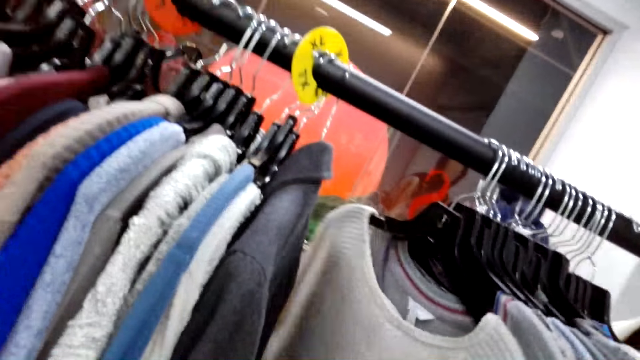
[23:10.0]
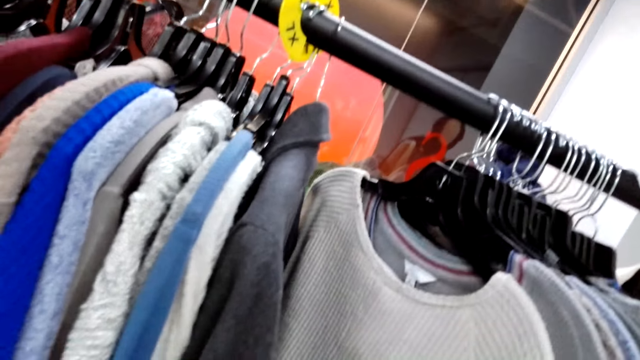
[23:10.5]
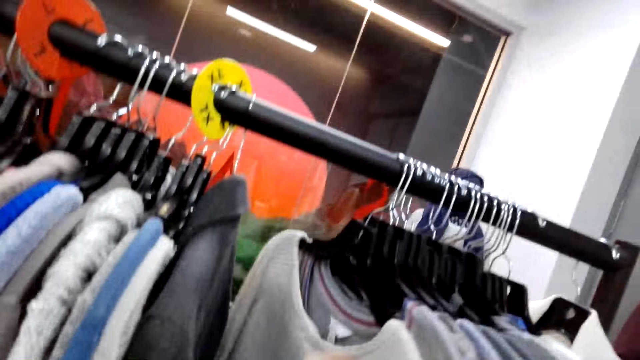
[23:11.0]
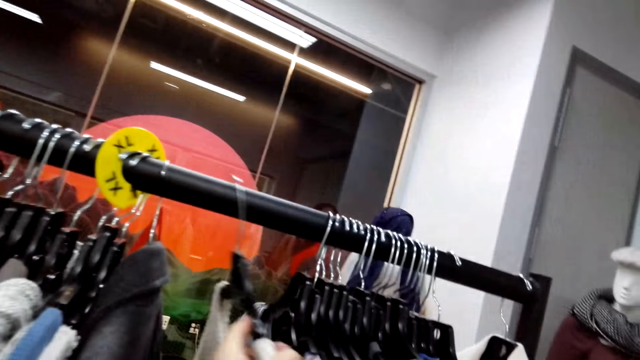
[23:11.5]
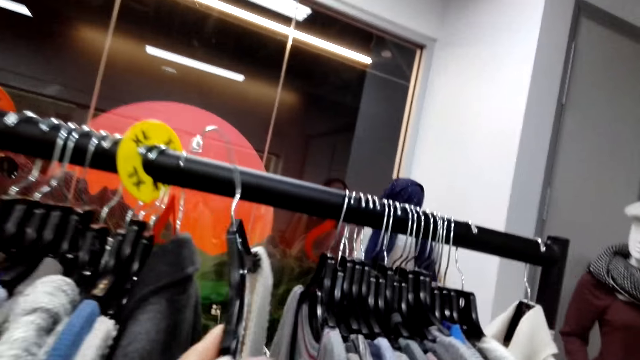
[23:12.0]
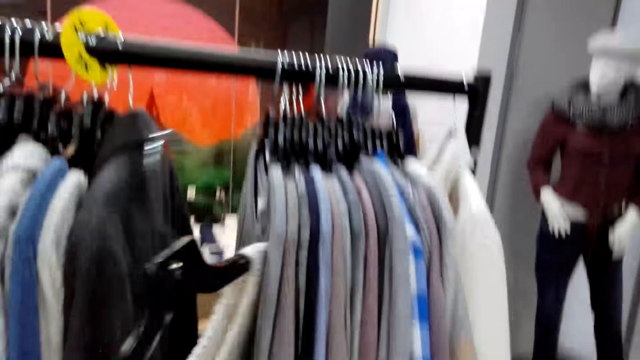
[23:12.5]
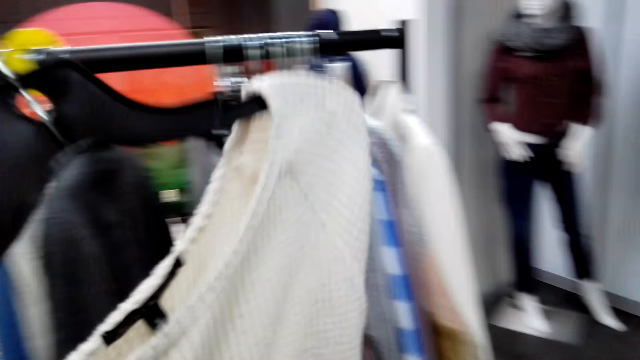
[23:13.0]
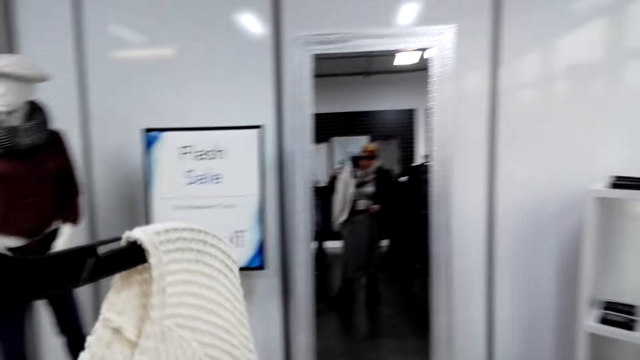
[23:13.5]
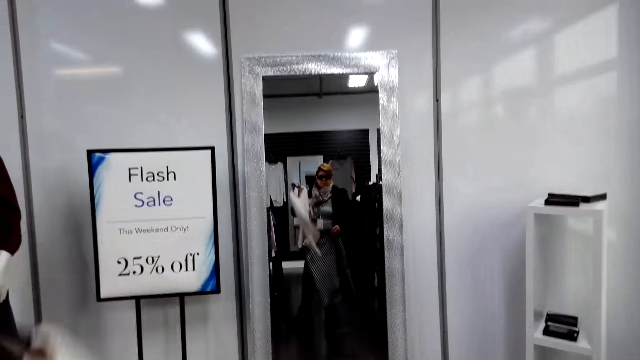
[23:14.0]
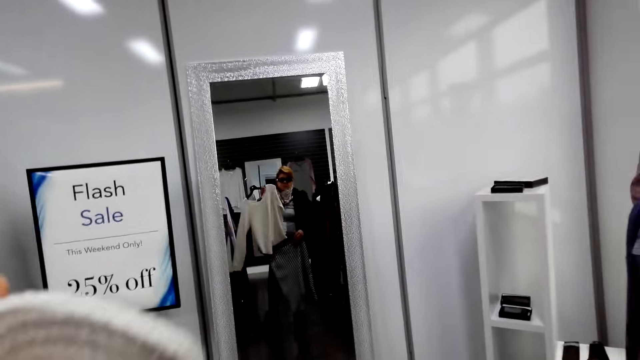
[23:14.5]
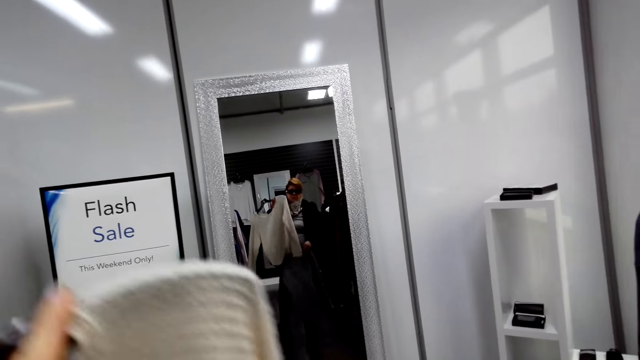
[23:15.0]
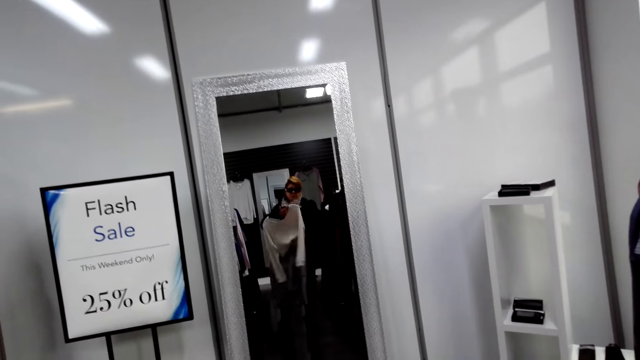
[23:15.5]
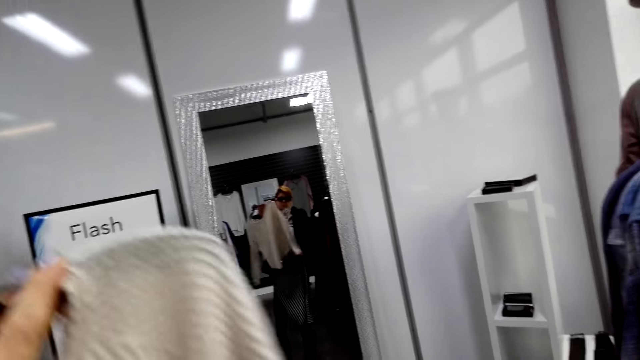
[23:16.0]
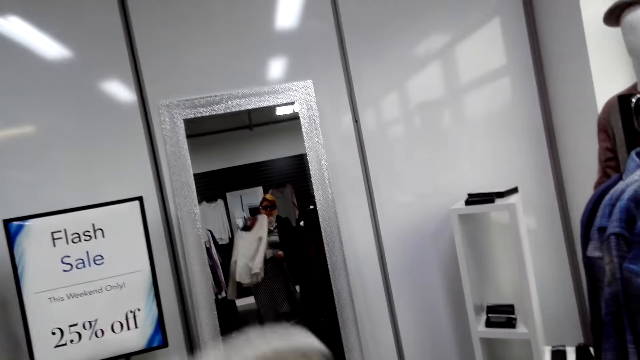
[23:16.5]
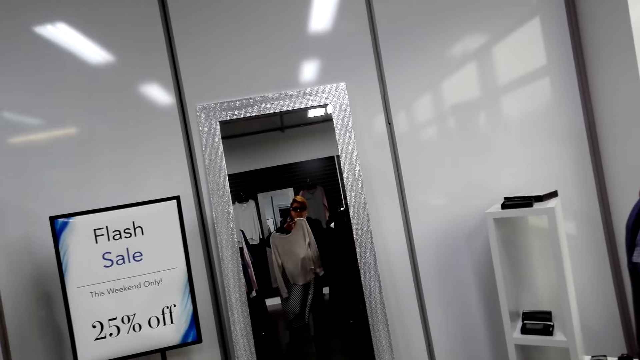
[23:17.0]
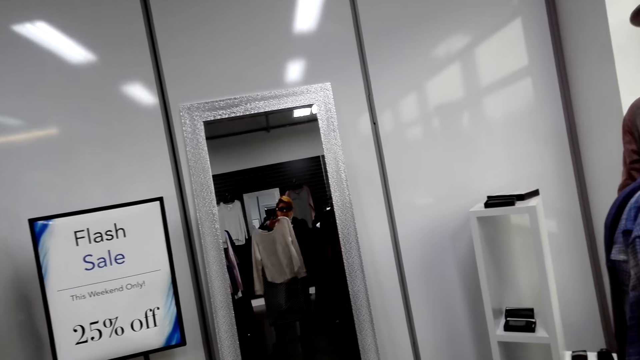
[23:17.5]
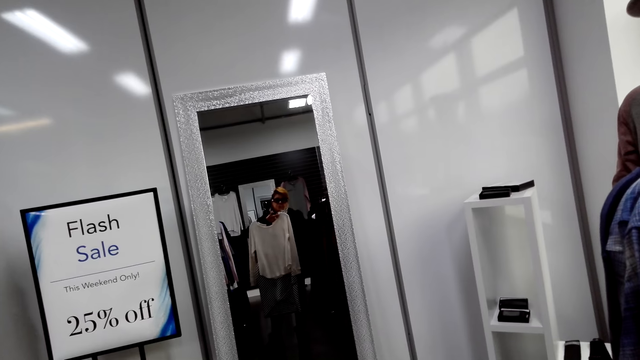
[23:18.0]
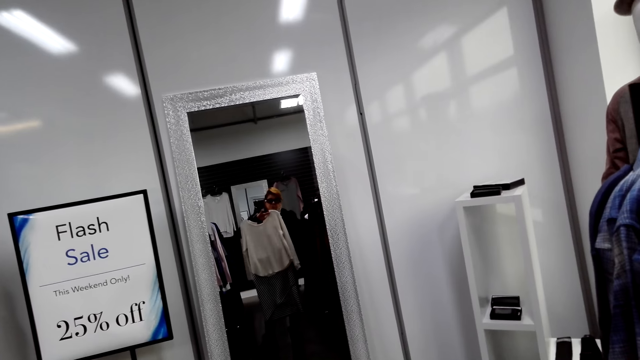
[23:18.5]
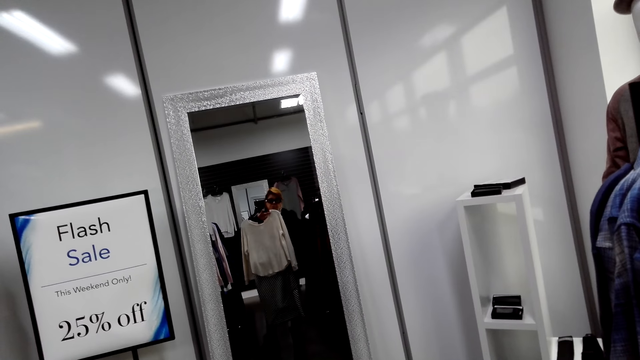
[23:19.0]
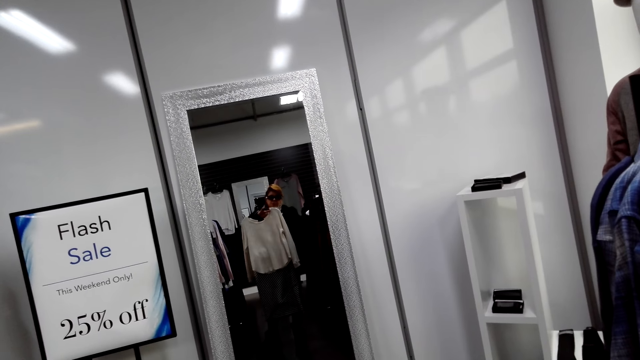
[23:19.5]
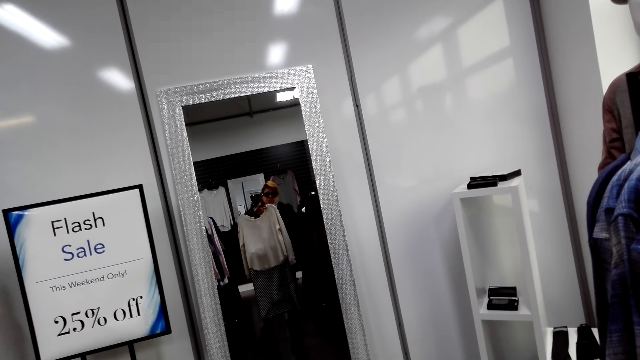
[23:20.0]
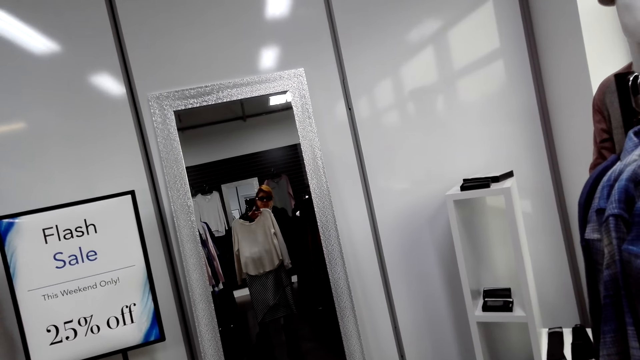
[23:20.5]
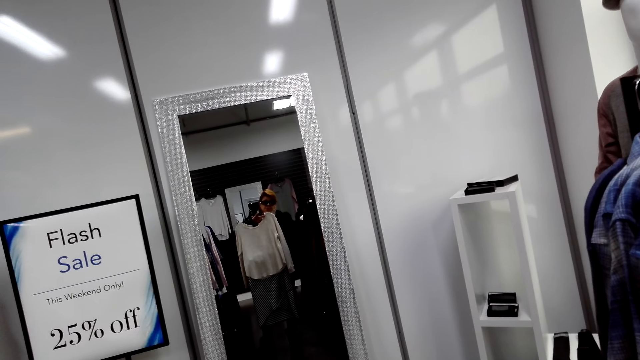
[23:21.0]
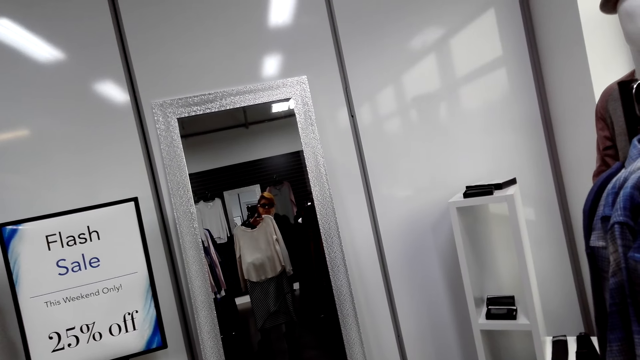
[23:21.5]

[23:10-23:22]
The camera wearer looks at some clothes. They pick up the cloth on the metal hanger. They look at the cloth on the mirror.

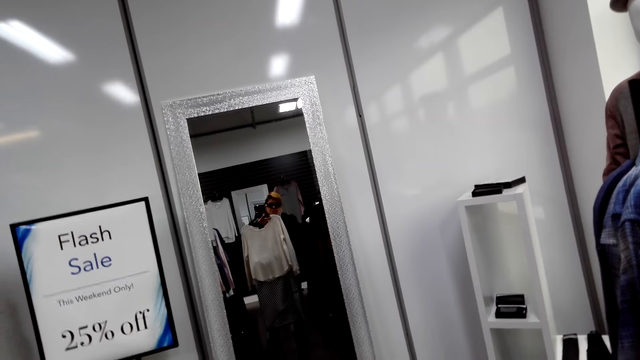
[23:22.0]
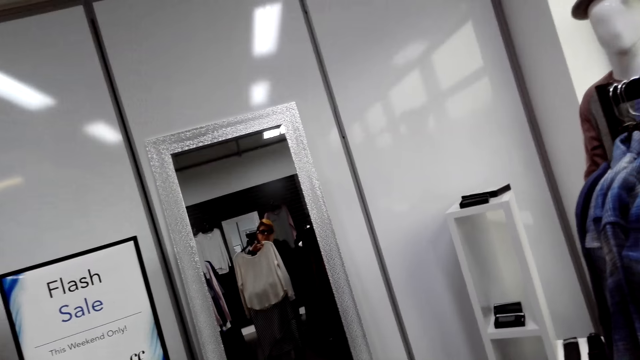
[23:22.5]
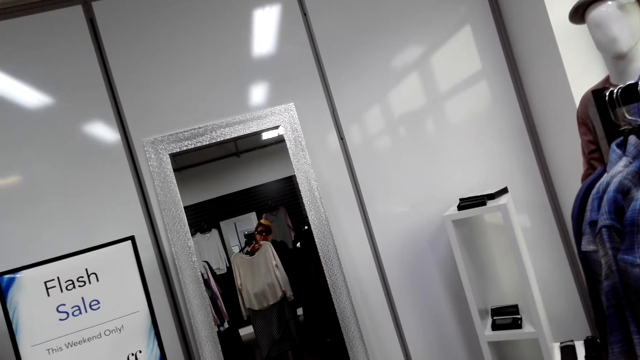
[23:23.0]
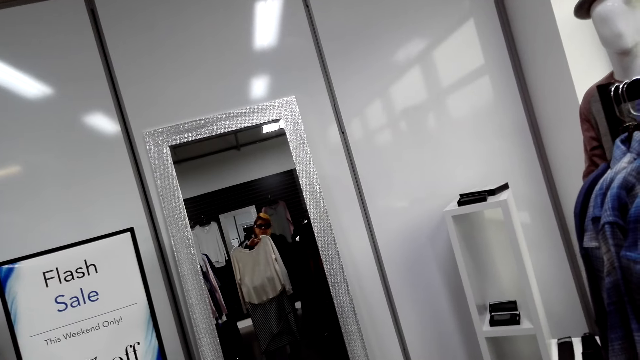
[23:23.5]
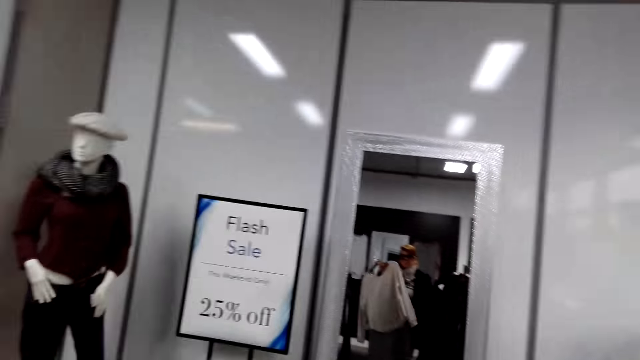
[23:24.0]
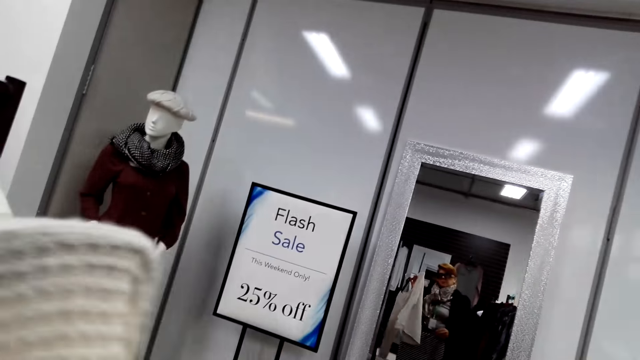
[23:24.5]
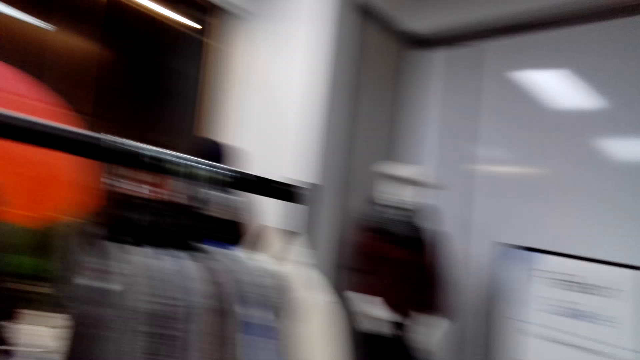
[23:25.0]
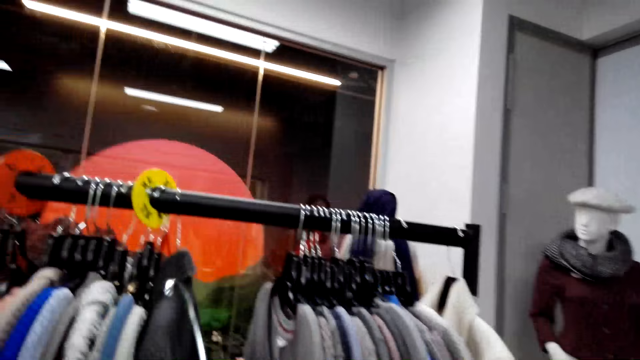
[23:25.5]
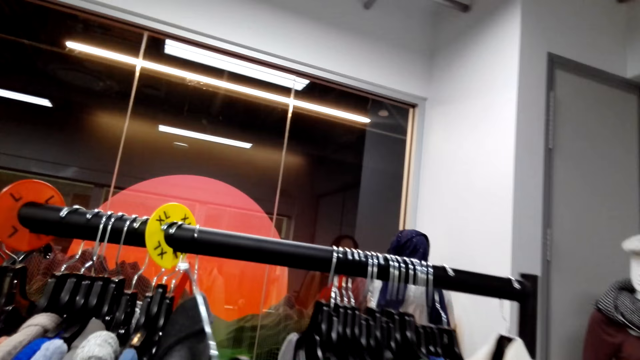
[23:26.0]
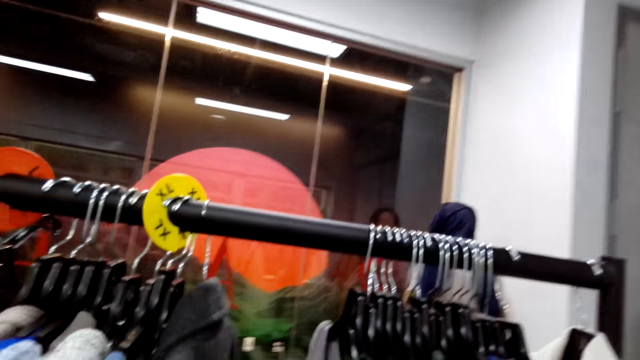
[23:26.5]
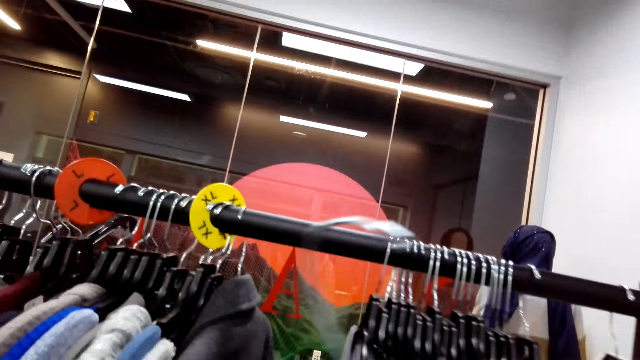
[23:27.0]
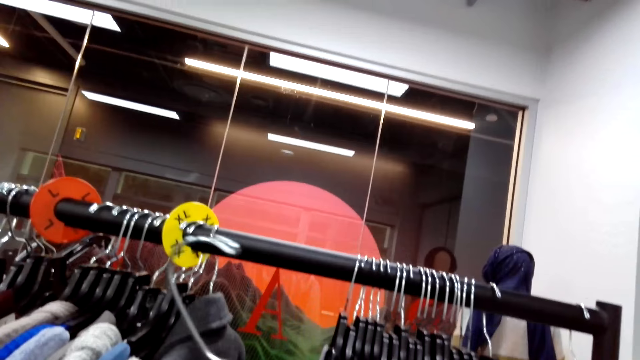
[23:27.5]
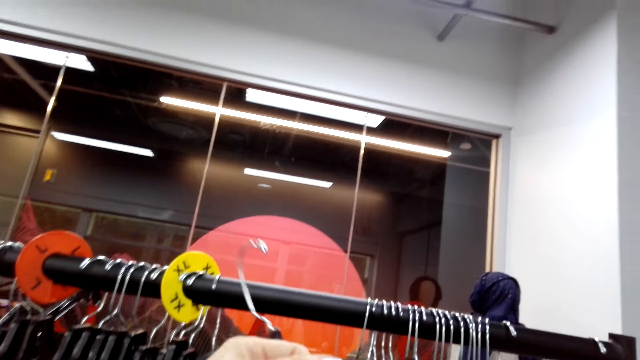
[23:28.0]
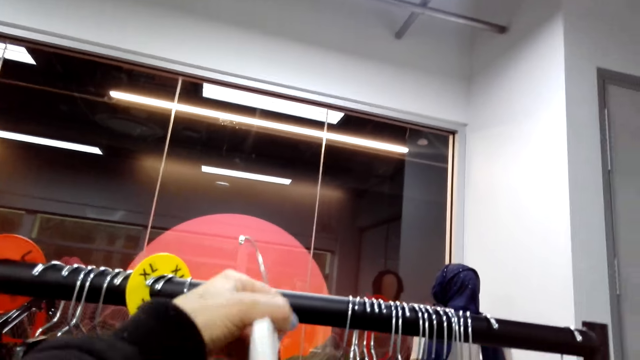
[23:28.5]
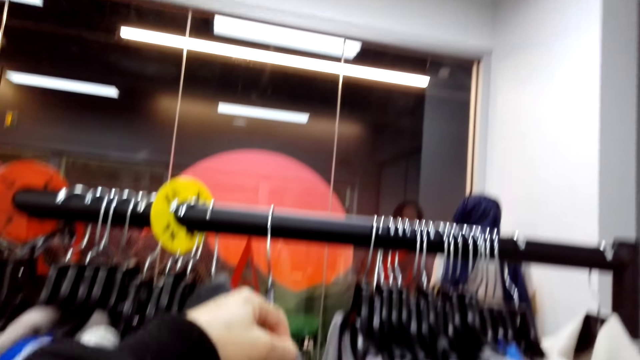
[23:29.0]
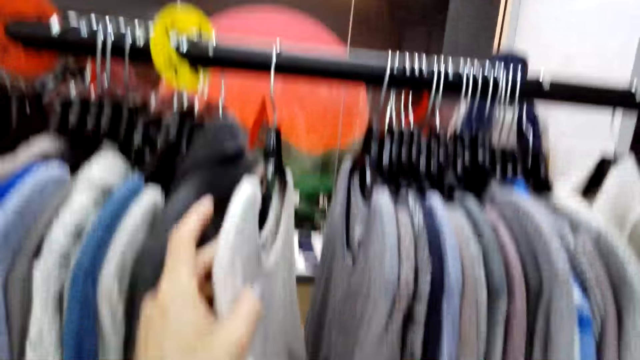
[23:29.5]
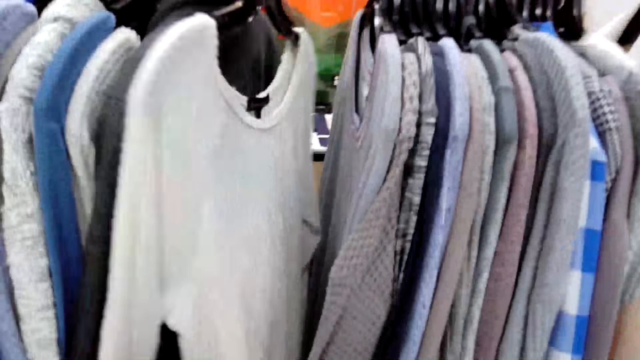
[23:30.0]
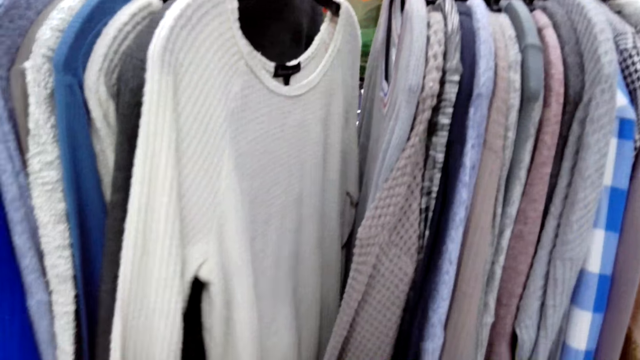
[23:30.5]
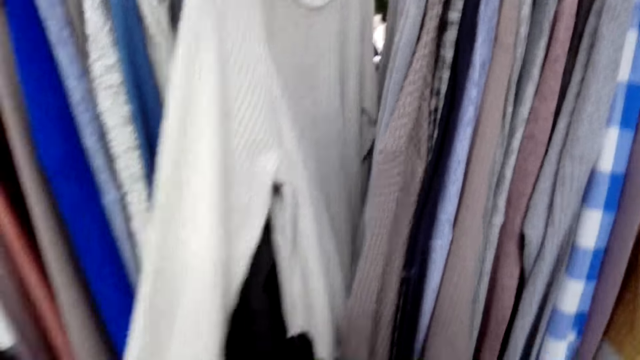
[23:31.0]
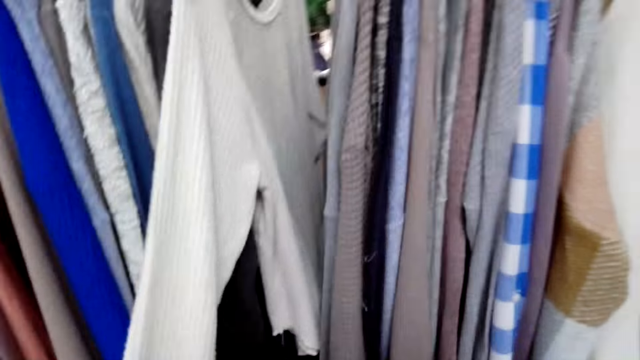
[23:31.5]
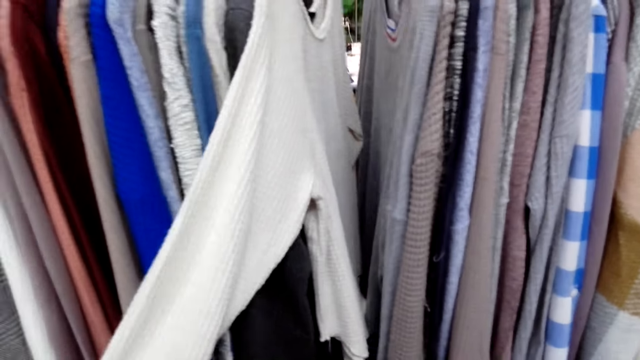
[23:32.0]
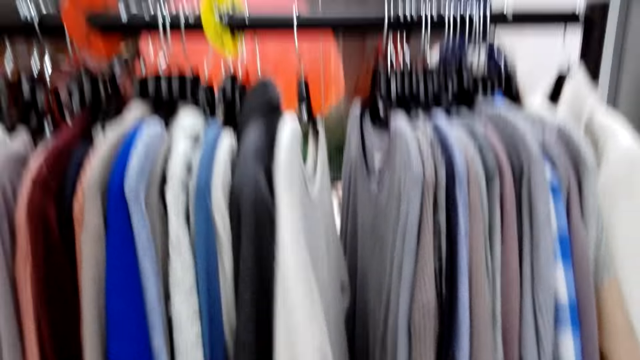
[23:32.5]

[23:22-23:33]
The camera wearer stands on the floor. They put the cloth back on the hanger rod and stand on the floor.
